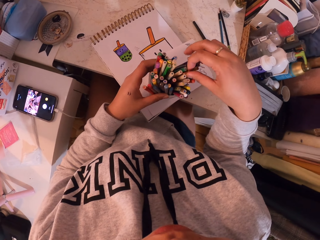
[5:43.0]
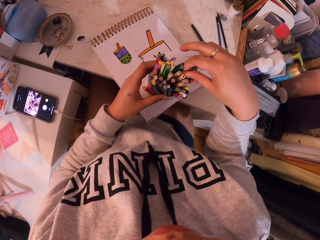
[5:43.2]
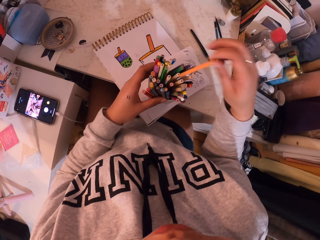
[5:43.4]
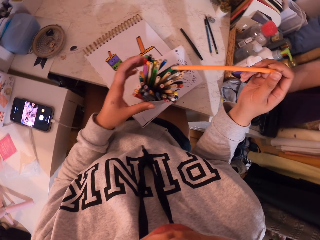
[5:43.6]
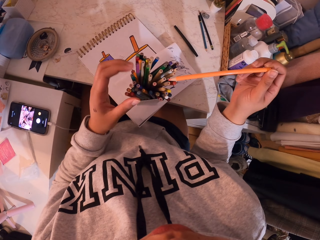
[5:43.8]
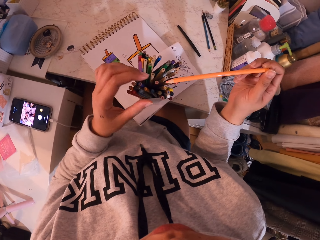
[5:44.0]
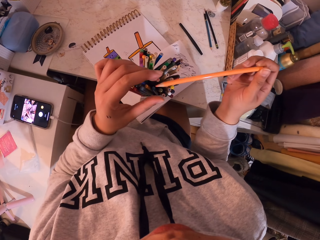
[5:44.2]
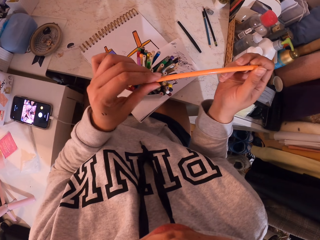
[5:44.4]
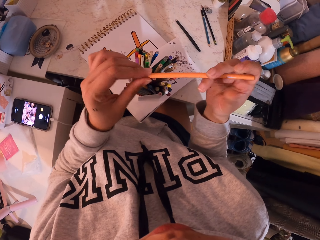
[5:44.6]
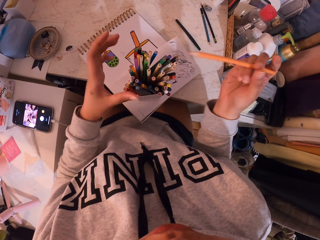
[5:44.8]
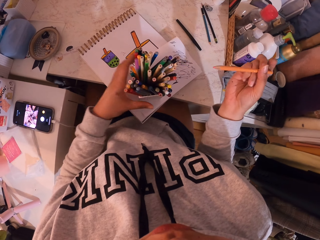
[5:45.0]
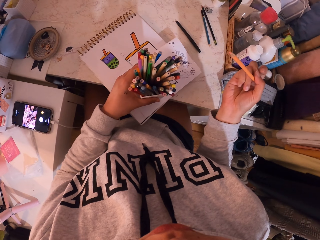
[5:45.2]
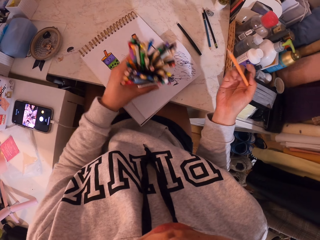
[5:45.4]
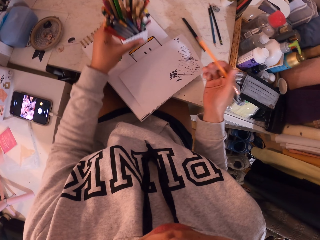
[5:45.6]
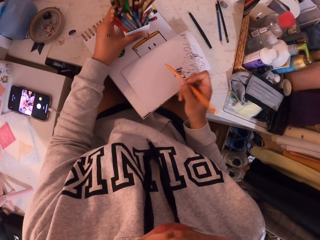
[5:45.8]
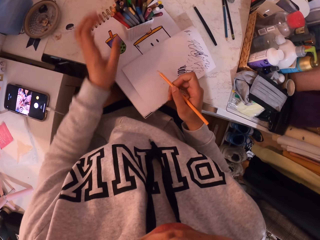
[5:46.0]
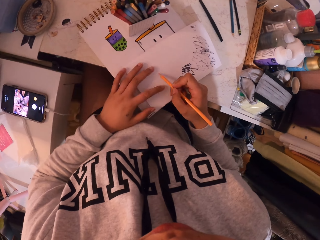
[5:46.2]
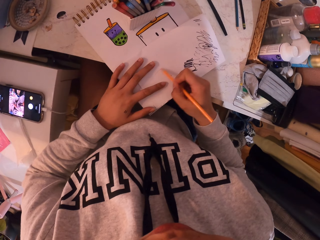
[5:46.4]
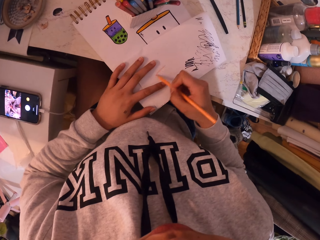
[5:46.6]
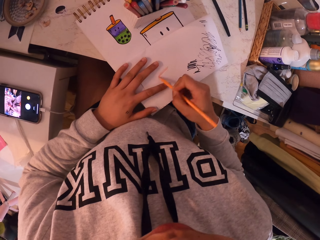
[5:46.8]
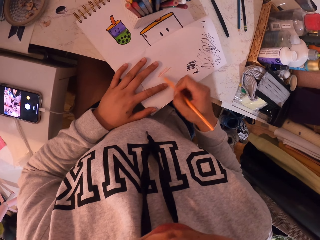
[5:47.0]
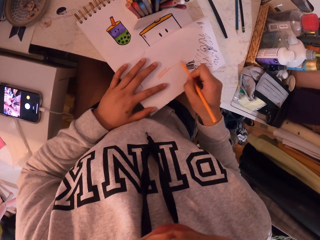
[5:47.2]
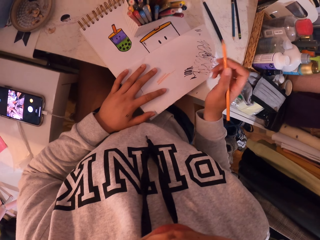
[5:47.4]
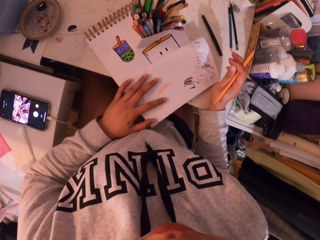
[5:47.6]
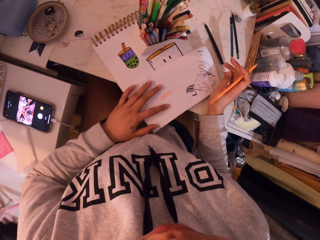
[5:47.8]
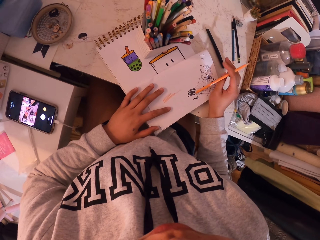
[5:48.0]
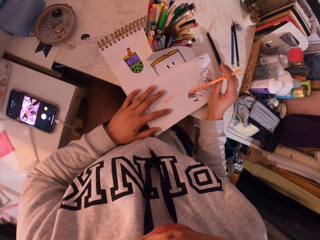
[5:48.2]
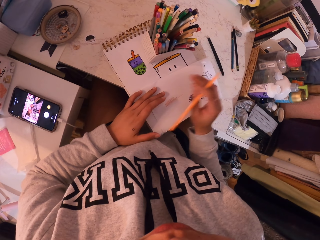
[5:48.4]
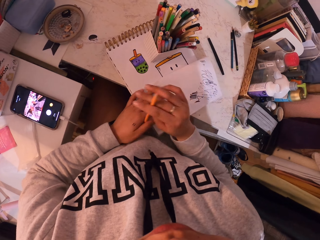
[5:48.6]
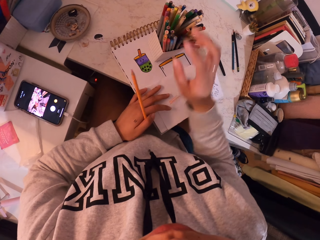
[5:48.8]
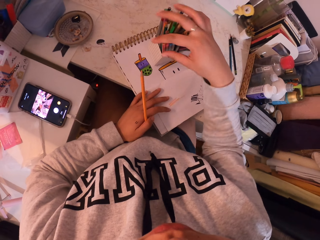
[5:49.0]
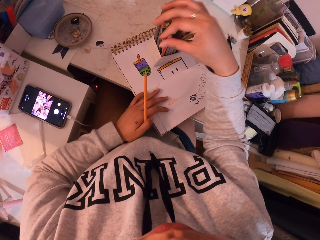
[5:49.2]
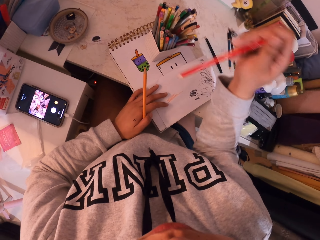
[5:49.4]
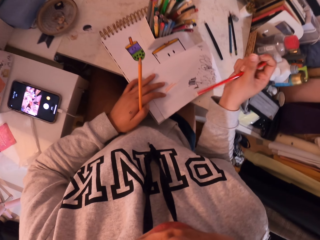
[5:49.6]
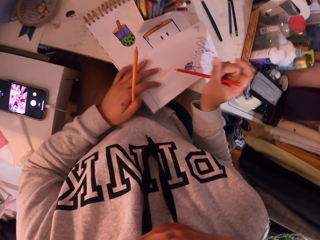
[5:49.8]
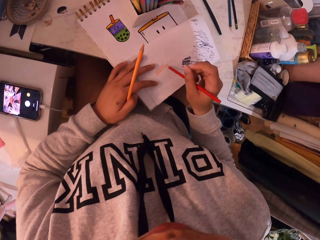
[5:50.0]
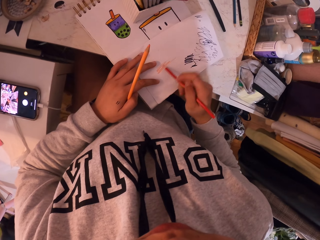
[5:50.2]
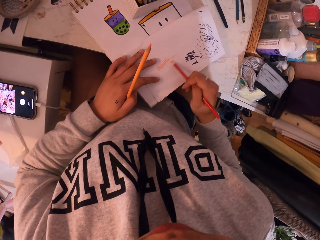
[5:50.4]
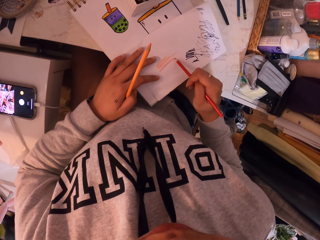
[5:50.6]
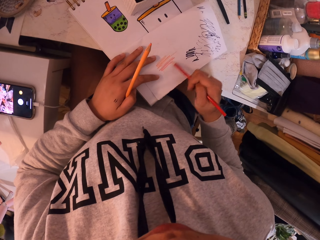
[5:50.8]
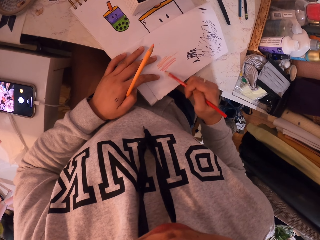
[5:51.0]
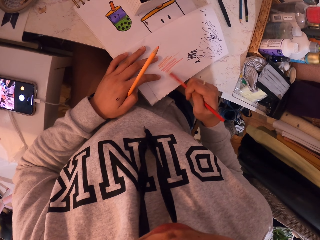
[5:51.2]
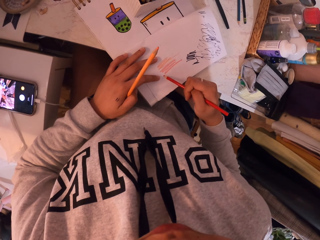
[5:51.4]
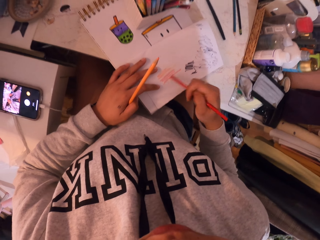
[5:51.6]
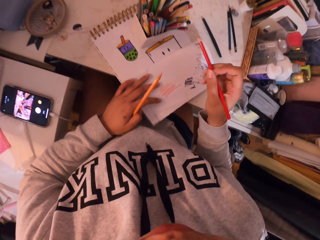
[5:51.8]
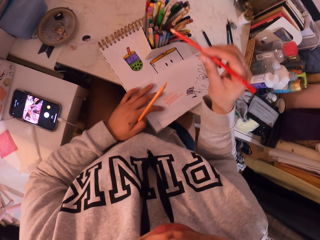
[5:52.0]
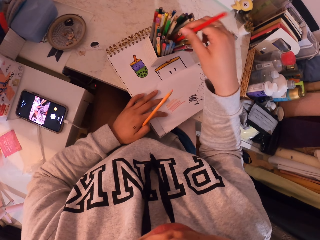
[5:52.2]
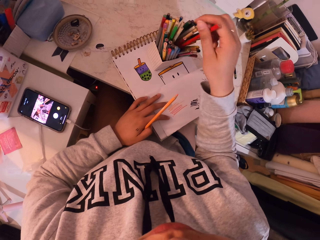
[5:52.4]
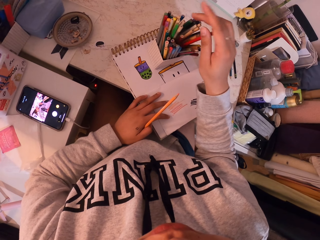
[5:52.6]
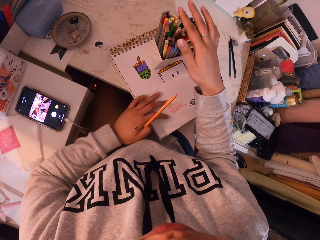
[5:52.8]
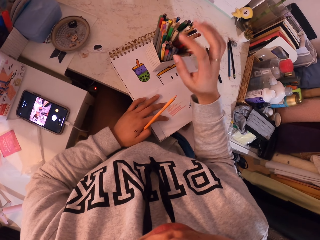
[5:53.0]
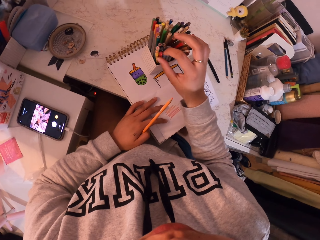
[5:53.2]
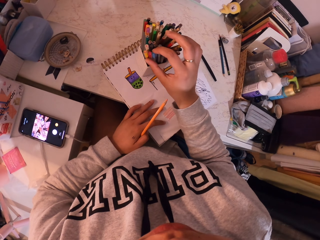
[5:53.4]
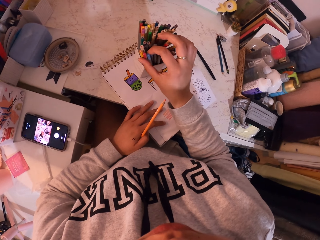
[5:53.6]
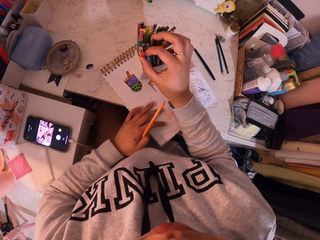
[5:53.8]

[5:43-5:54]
The camera wearer draws zigzag lines on the paper using the pen. They pick a red pen. They draw zigzag lines on the paper. They put the red pen in the box or color tin.

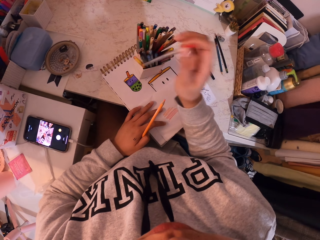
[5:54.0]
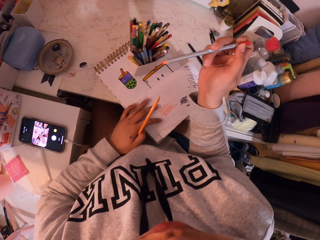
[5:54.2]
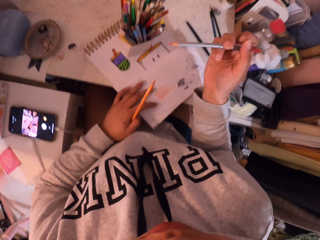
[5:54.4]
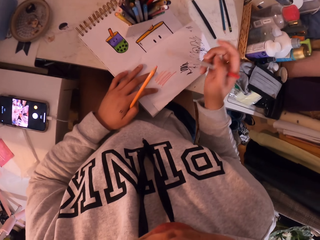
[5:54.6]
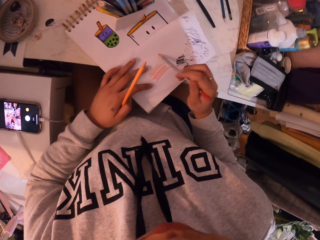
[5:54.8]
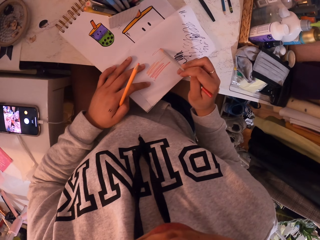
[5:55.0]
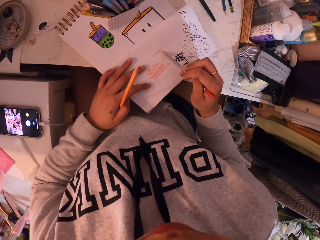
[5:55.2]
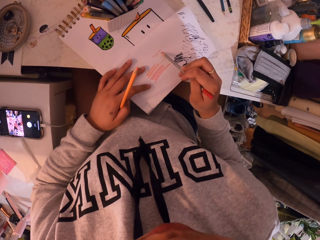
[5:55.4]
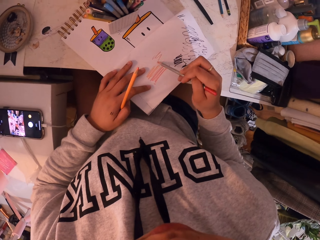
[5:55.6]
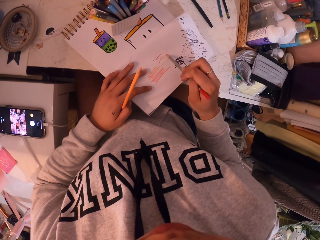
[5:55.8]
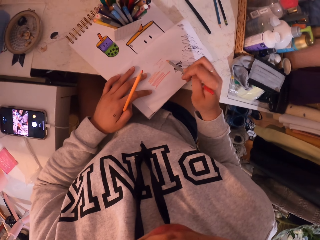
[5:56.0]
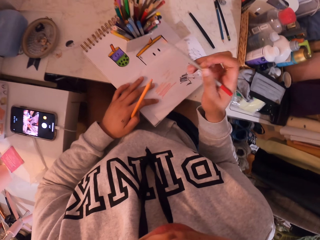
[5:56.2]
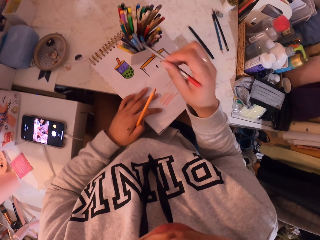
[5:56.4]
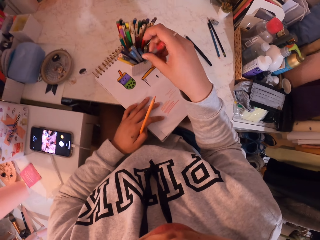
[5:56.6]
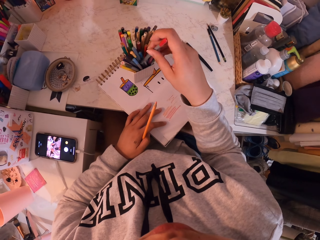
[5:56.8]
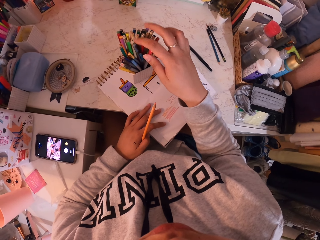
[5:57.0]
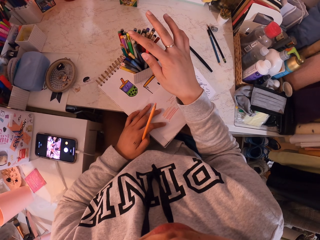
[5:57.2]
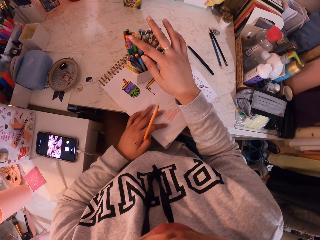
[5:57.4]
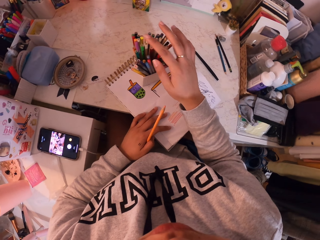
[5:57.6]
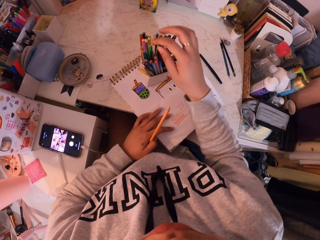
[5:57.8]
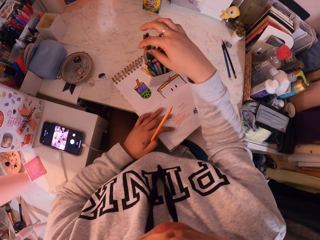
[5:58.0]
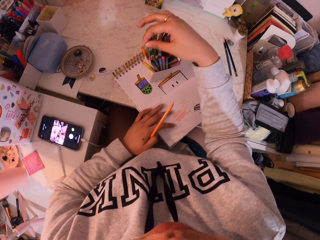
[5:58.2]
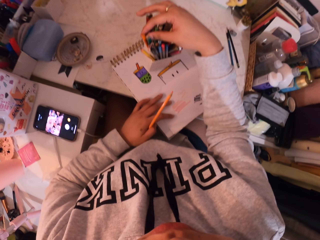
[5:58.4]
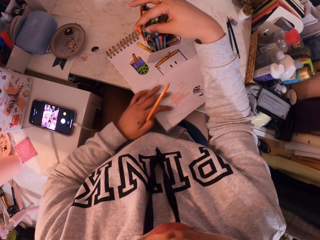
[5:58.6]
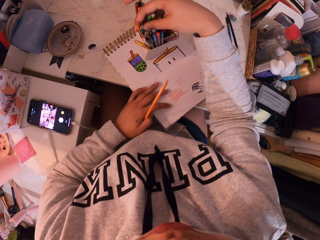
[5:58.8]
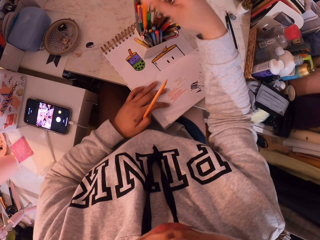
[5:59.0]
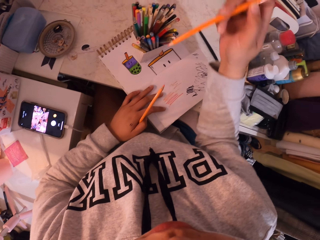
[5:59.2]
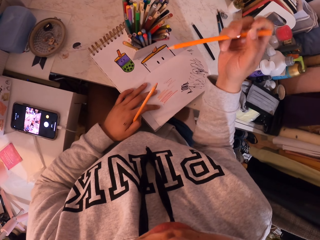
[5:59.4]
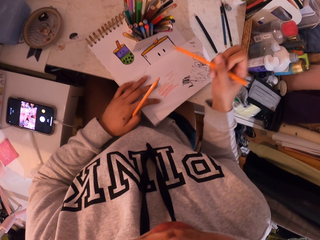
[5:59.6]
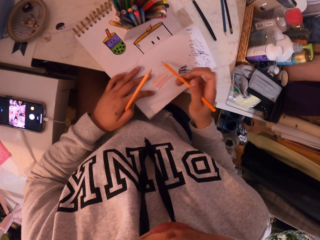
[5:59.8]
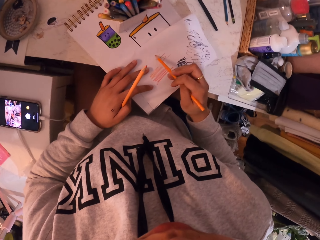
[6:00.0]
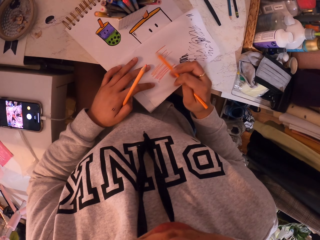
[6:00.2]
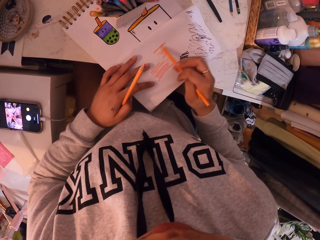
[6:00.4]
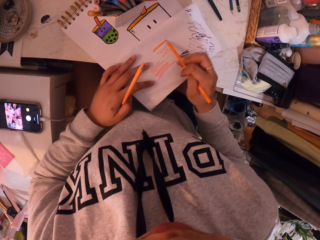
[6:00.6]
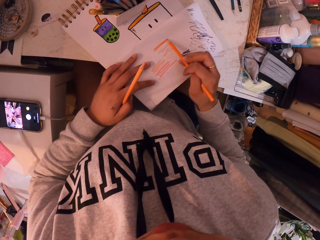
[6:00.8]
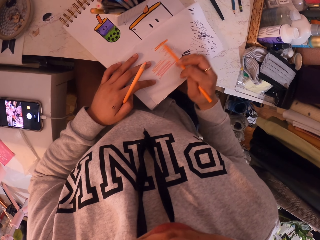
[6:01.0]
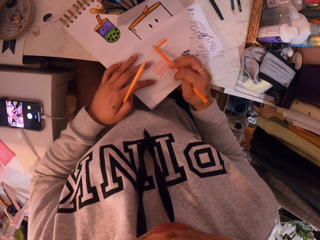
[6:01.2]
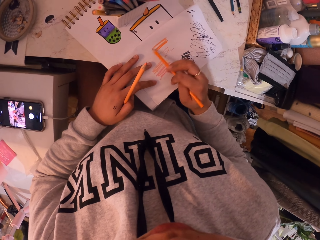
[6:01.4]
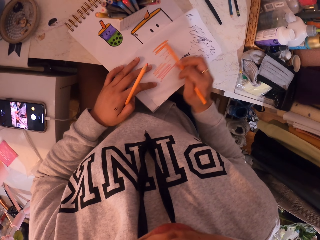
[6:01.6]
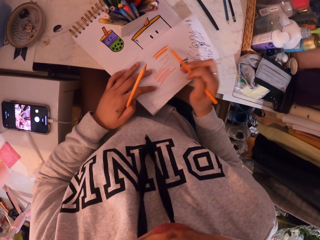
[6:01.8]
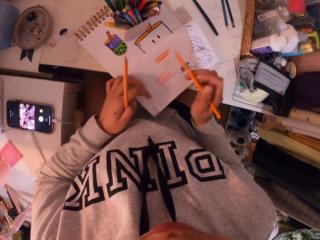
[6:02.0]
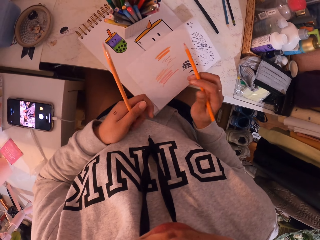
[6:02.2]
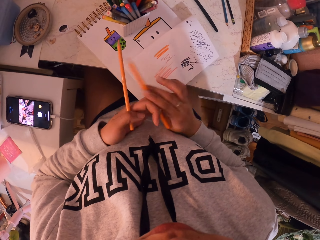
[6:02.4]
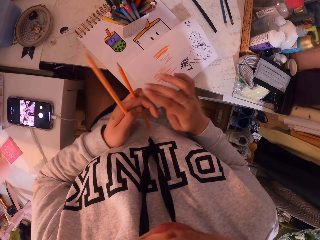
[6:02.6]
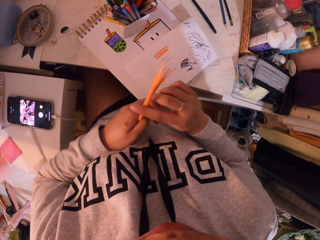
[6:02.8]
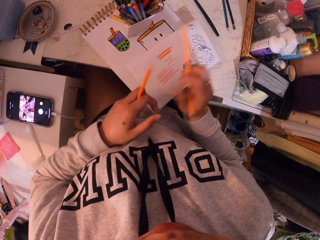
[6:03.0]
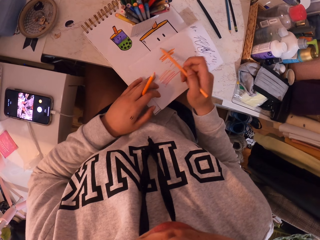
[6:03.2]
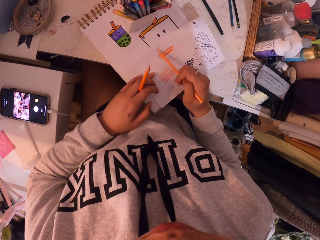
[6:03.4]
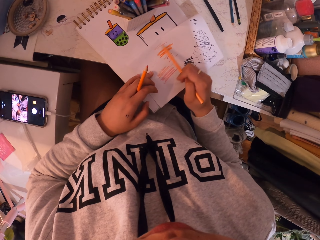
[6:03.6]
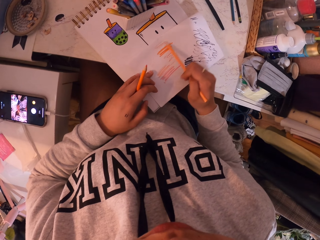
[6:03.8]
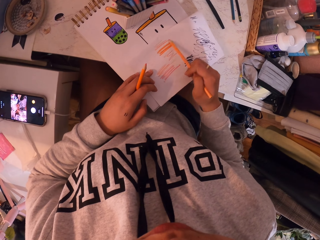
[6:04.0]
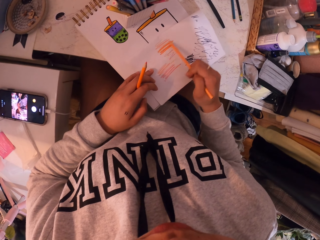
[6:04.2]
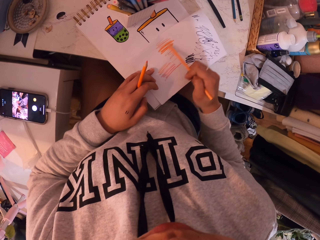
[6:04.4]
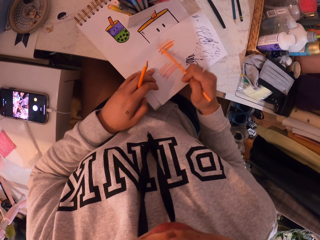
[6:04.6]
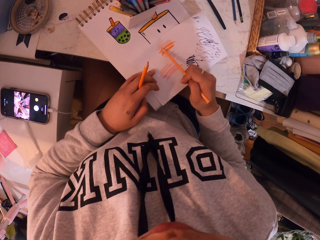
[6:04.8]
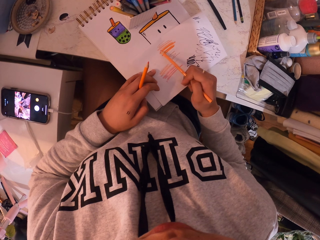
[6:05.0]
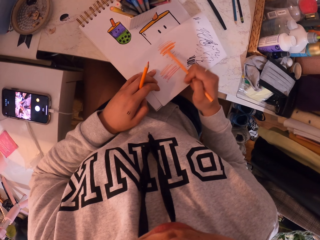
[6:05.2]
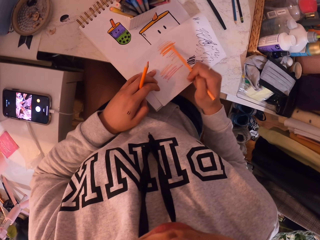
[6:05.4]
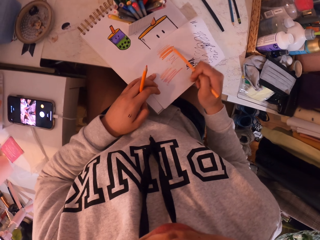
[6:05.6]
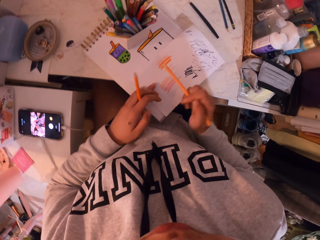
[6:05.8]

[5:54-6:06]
The camera wearer picks another color pen. They draw zigzag lines on the paper. They put the pen in the box. They pick another pen. They draw zigzag lines on the paper. They exchange the color pen and use another pen to draw zigzag lines on the paper.
